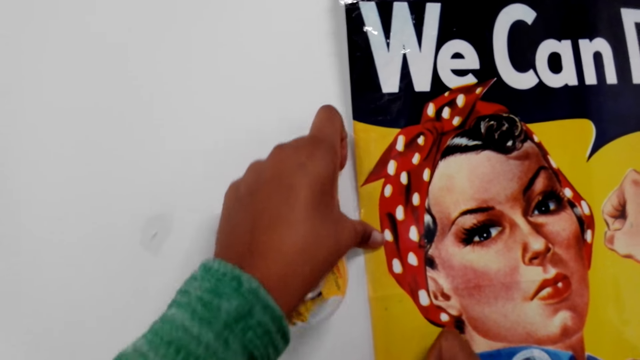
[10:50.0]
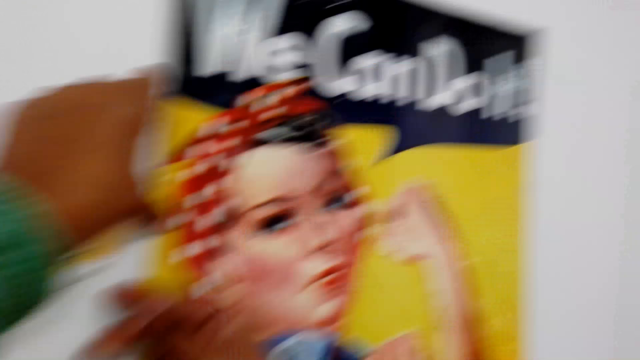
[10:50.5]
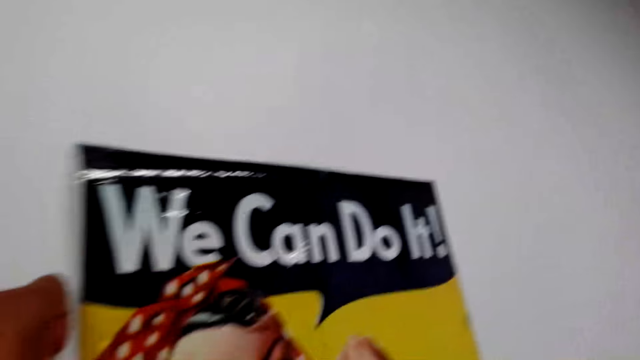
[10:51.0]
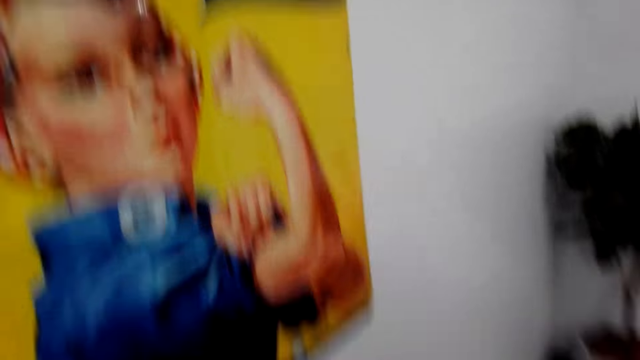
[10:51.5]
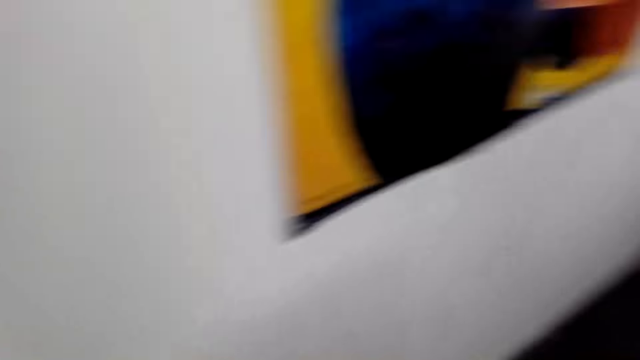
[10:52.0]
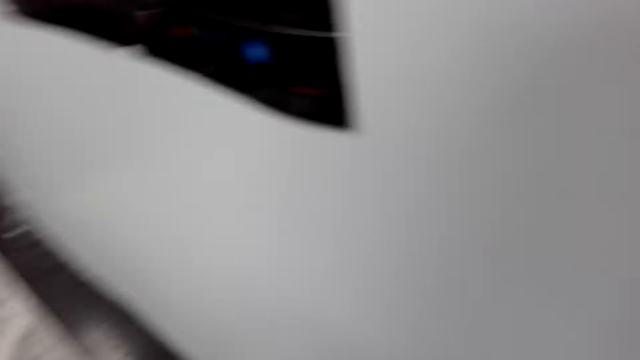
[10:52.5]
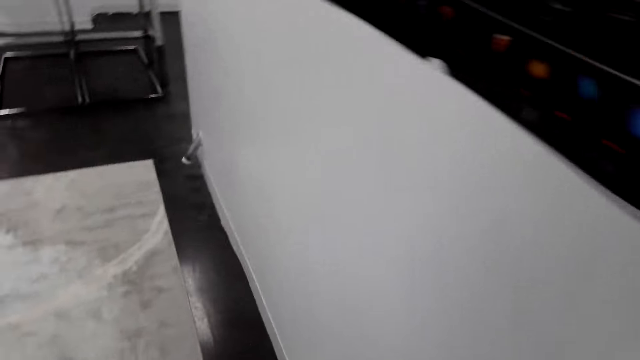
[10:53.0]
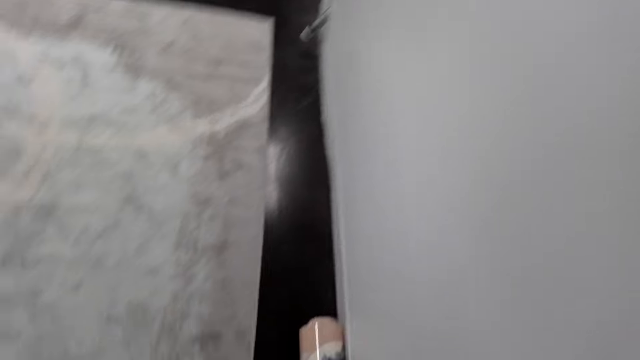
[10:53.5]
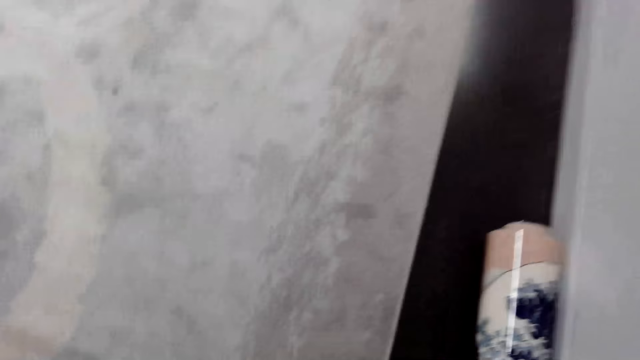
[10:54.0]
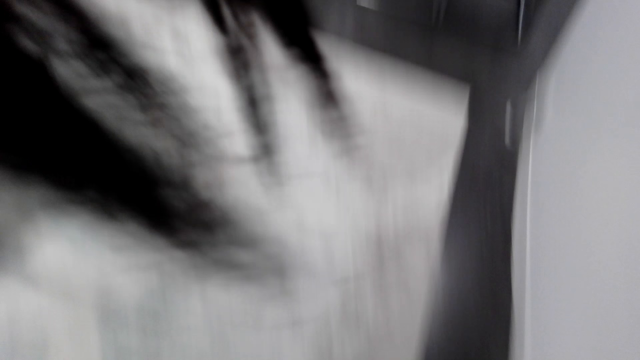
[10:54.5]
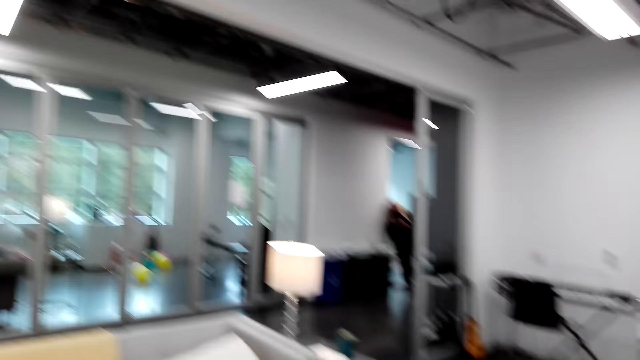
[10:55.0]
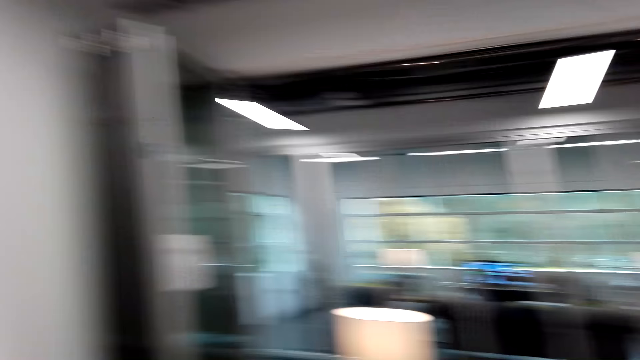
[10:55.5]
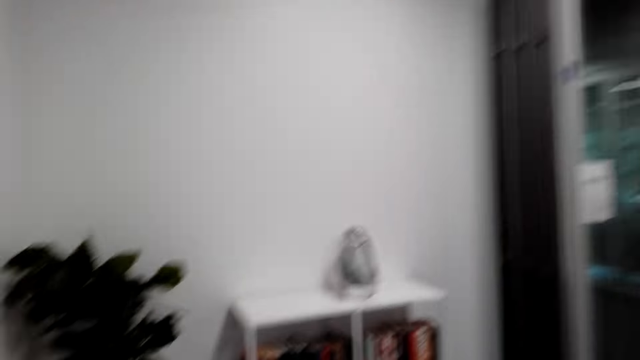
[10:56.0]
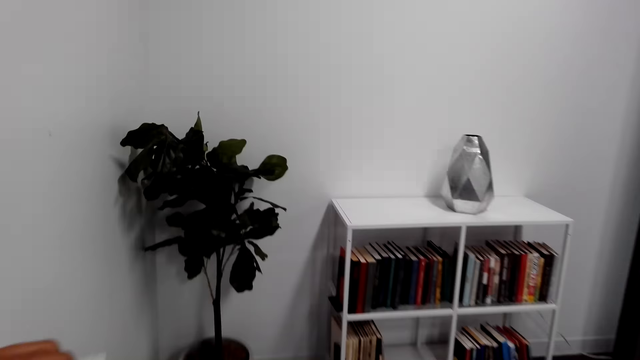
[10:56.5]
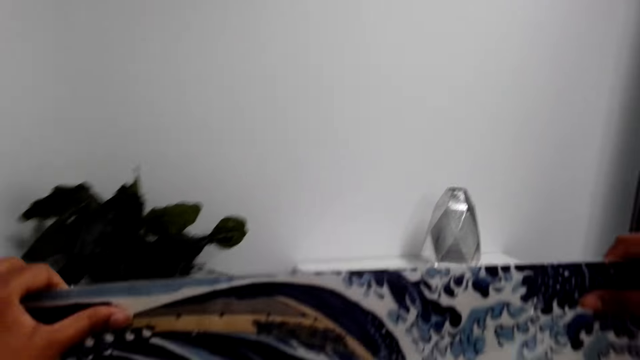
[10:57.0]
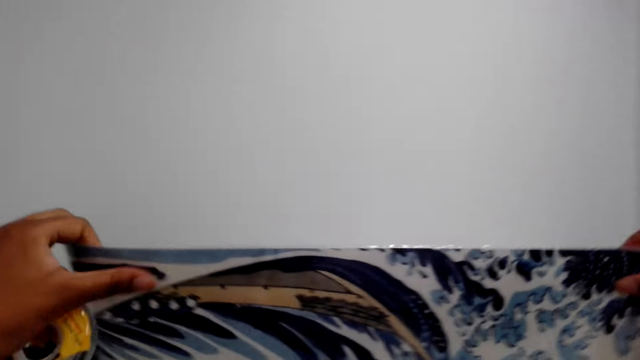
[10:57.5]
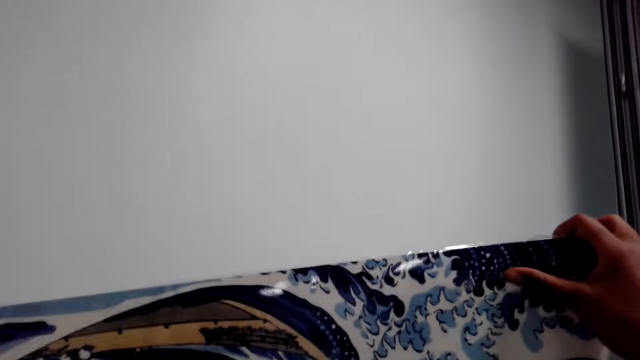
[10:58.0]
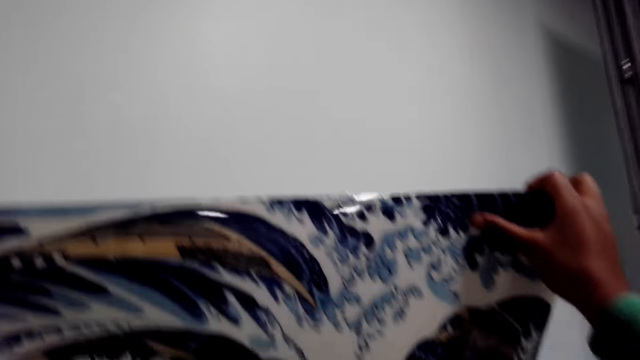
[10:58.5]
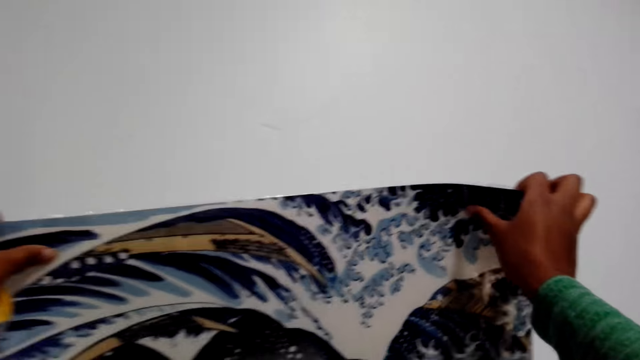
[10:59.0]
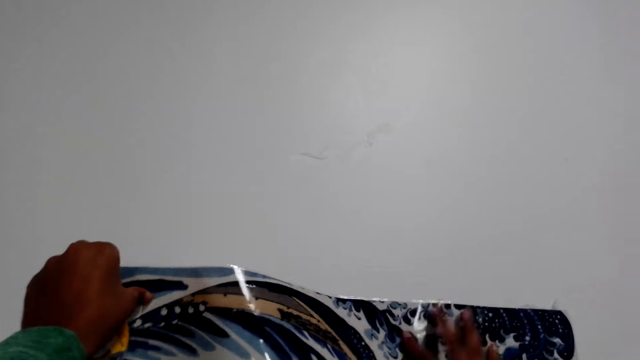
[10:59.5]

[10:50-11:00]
The camera wearer looks around, picks up a wall art, turns around and walks around. They place the banner on the wall.

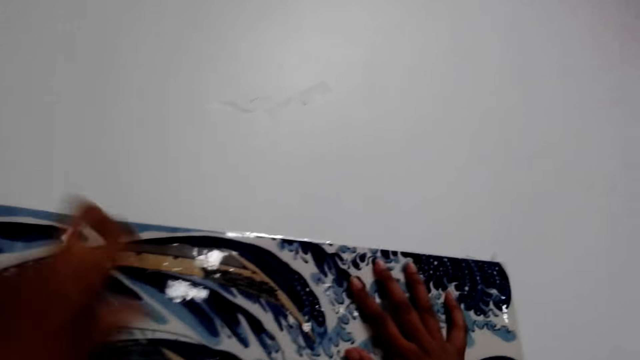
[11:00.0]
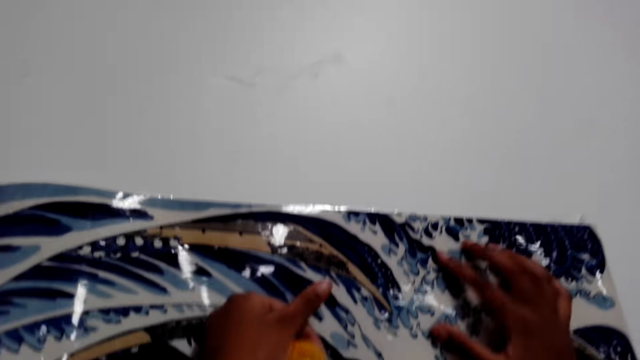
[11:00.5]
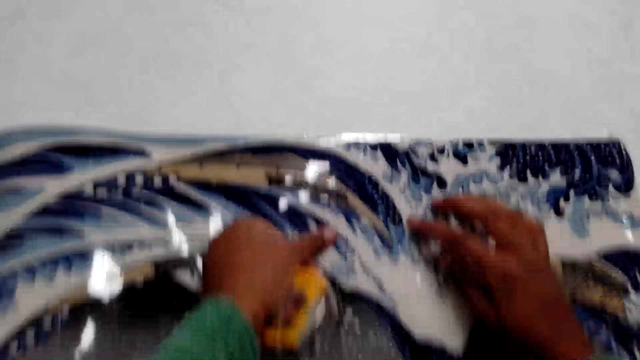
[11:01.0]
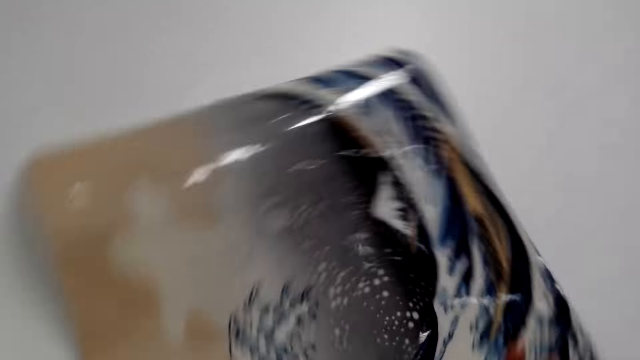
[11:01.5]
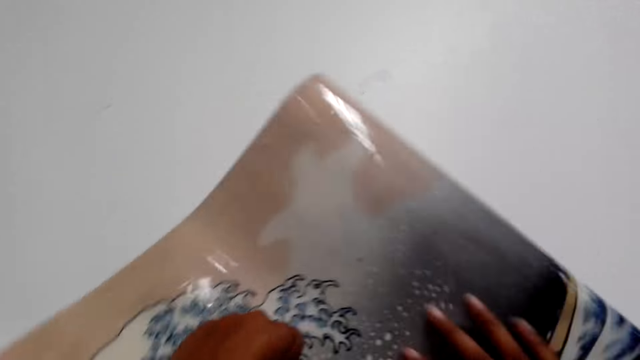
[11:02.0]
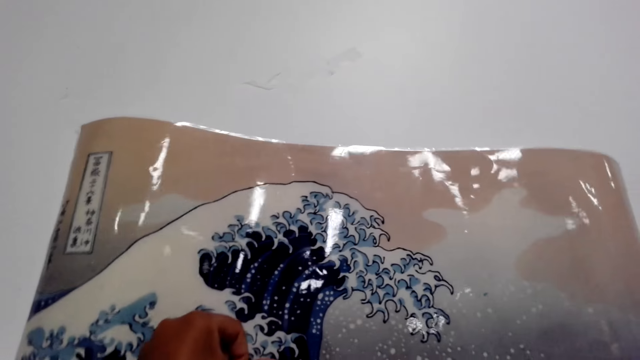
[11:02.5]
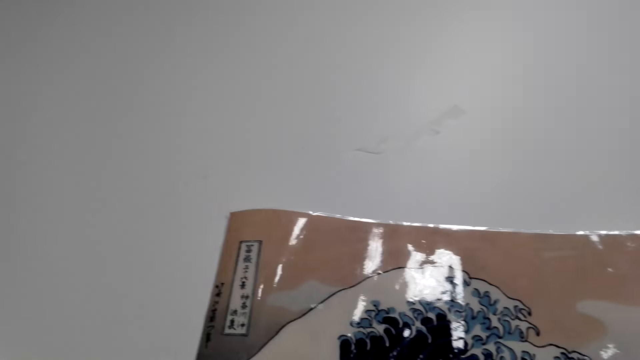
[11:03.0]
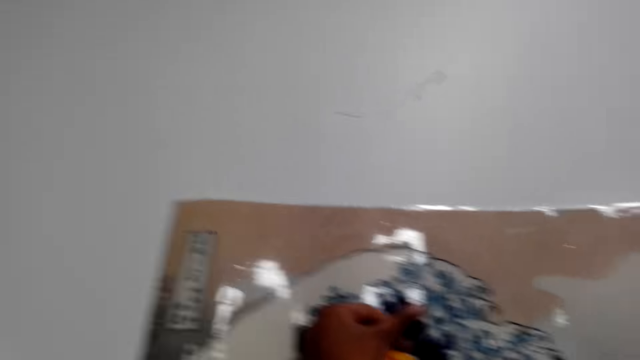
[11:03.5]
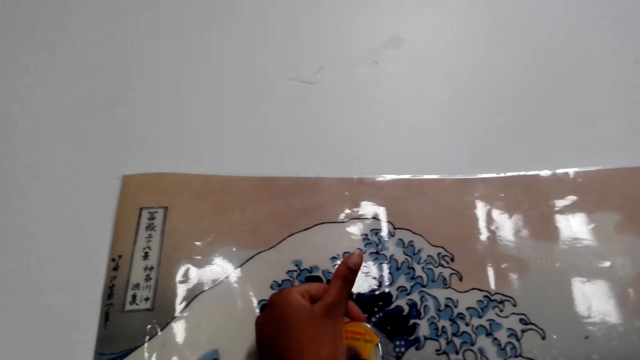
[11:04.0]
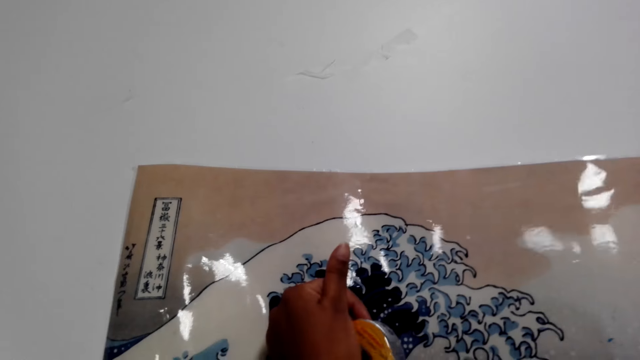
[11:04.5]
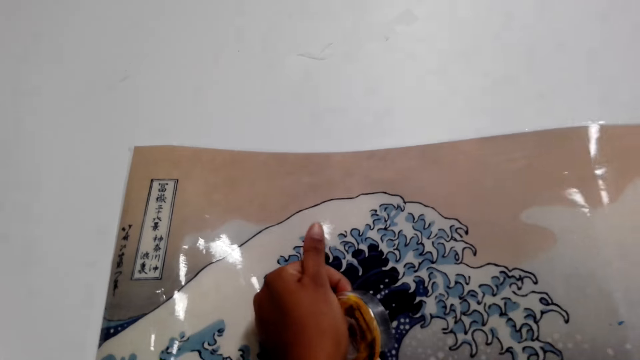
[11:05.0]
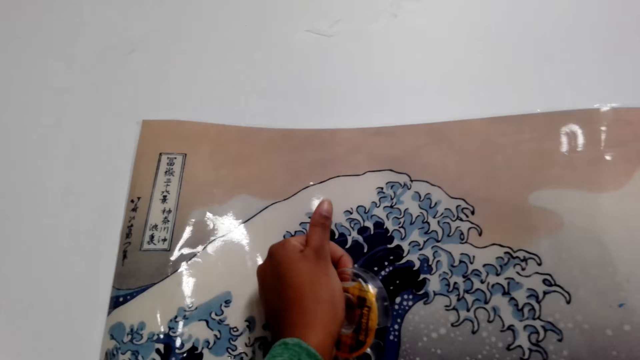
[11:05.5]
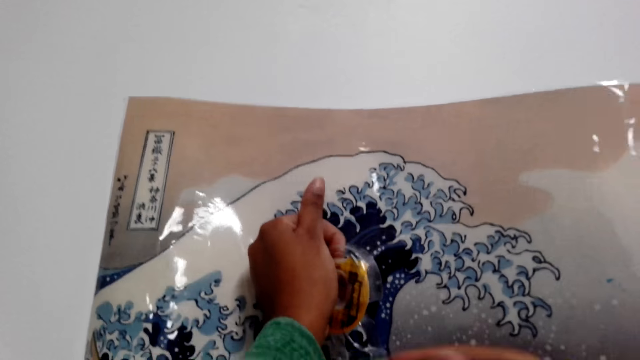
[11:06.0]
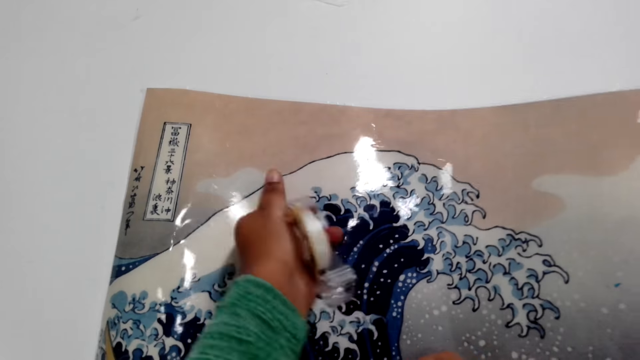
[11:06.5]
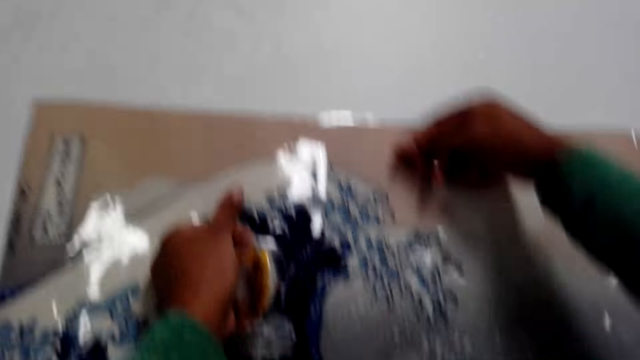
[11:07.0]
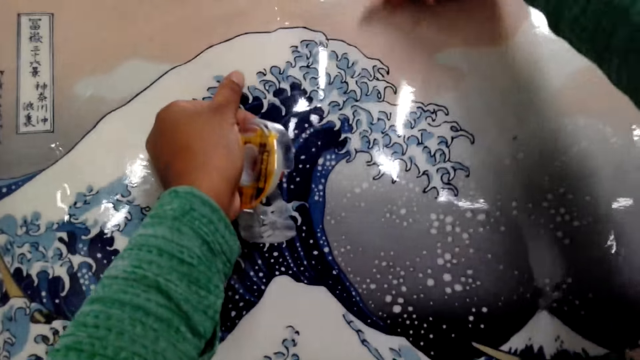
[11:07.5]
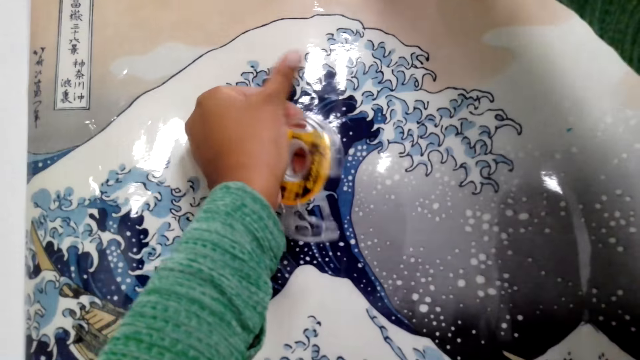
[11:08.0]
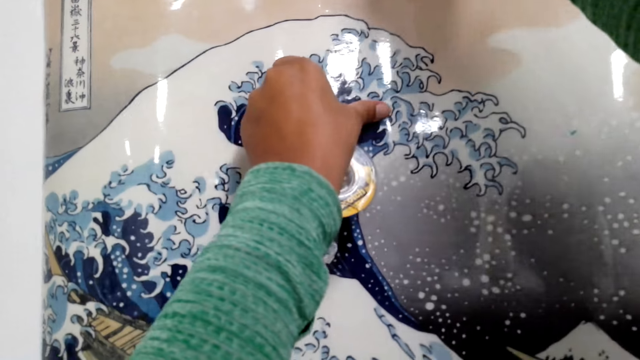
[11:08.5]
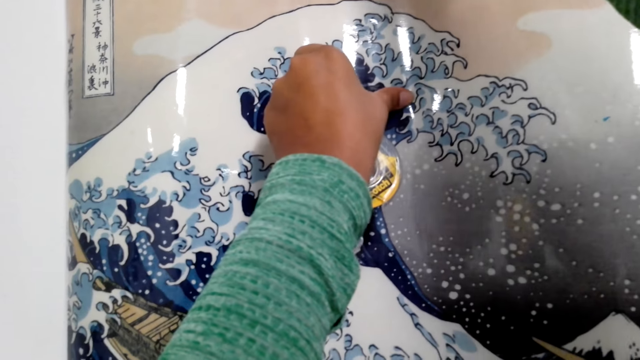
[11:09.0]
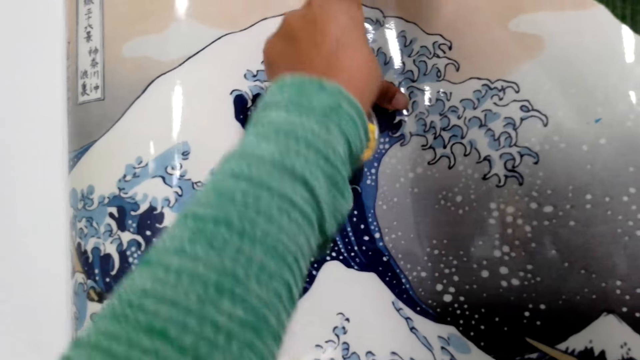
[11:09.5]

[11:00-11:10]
The camera wearer sticks the banner on the wall. They place the wall art against the wall, rotate the wall art, and hold down the wall art on the wall with a tape.
